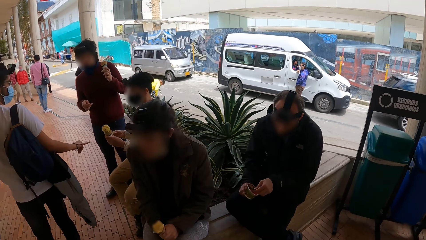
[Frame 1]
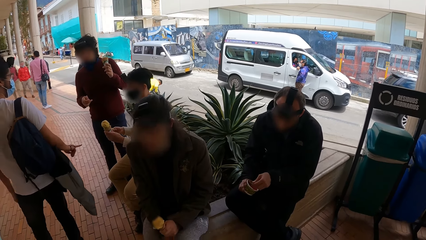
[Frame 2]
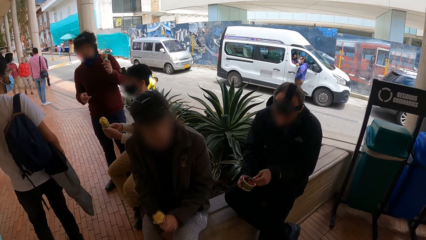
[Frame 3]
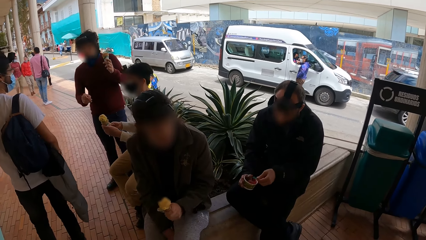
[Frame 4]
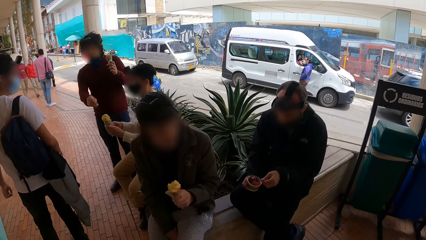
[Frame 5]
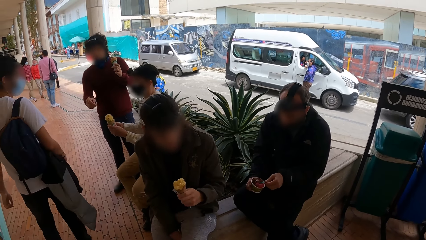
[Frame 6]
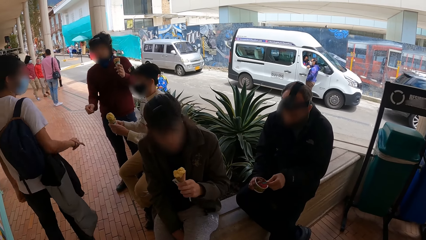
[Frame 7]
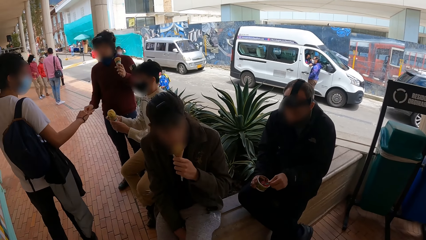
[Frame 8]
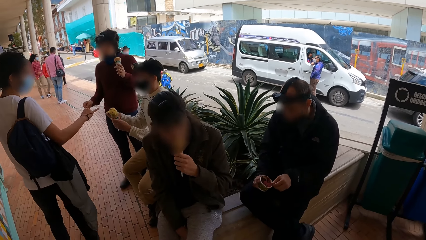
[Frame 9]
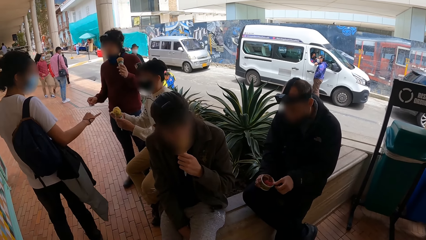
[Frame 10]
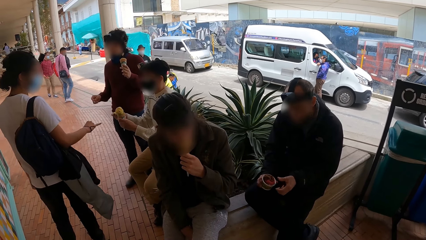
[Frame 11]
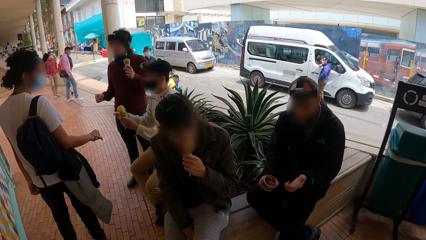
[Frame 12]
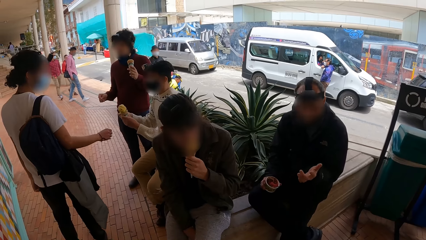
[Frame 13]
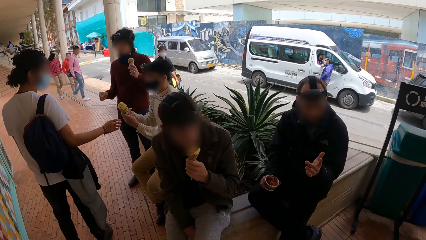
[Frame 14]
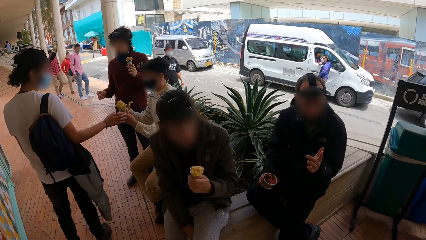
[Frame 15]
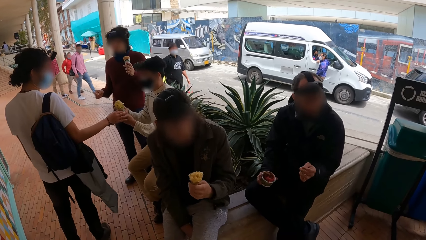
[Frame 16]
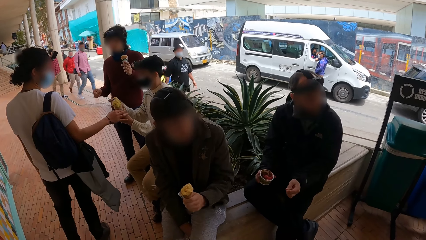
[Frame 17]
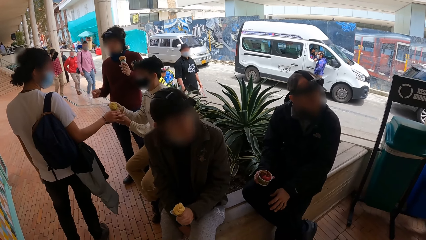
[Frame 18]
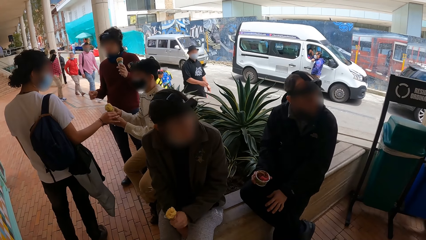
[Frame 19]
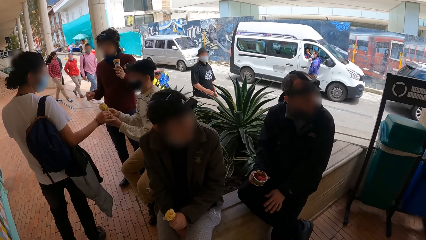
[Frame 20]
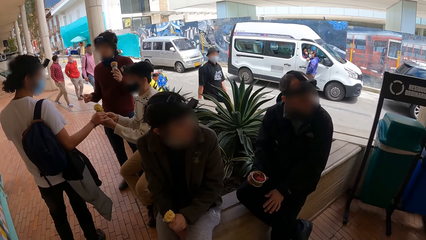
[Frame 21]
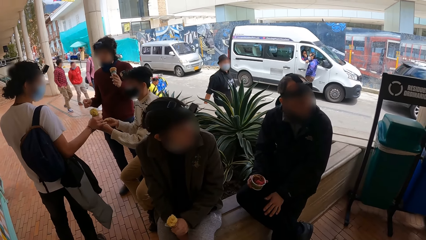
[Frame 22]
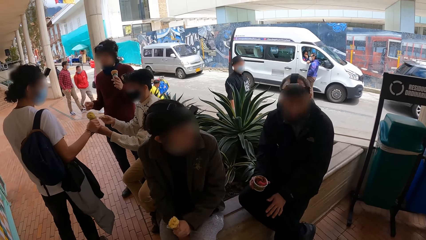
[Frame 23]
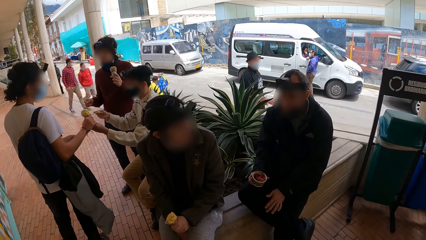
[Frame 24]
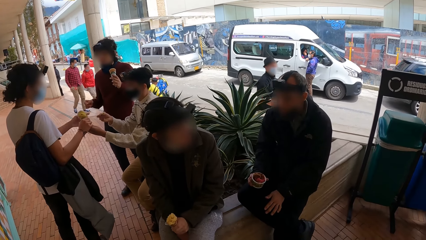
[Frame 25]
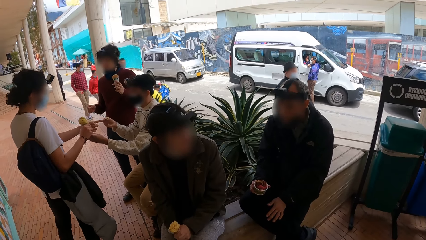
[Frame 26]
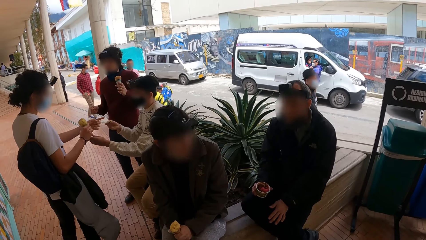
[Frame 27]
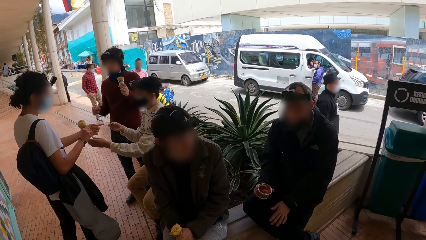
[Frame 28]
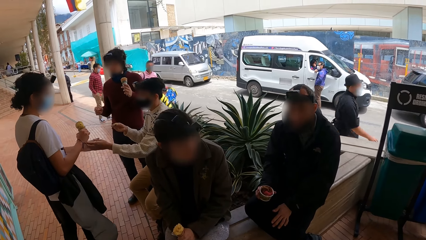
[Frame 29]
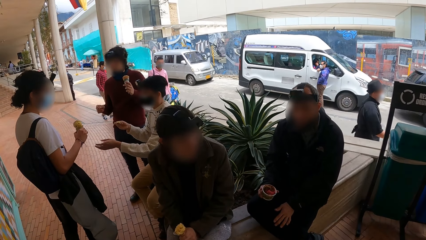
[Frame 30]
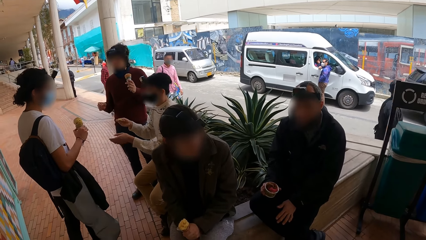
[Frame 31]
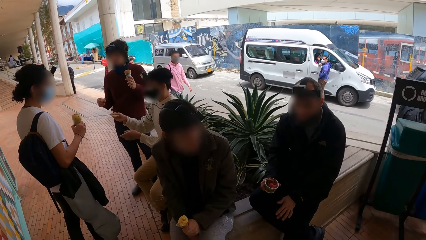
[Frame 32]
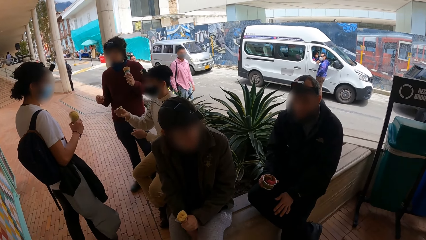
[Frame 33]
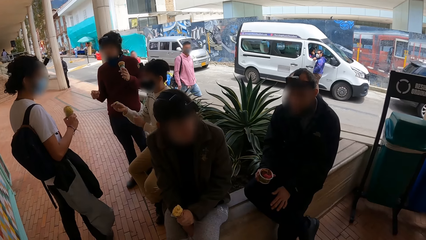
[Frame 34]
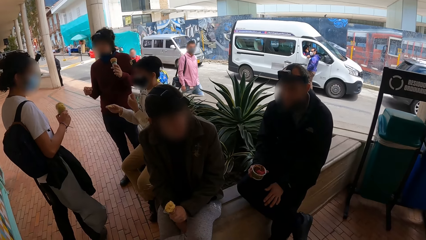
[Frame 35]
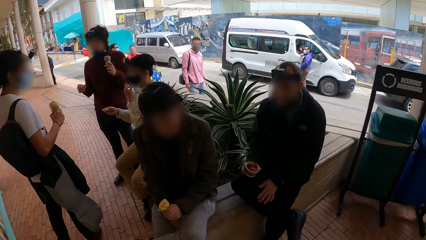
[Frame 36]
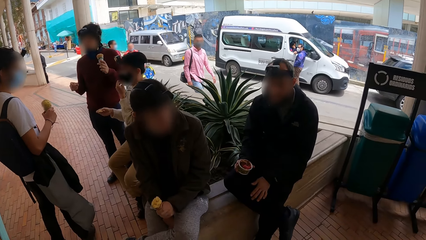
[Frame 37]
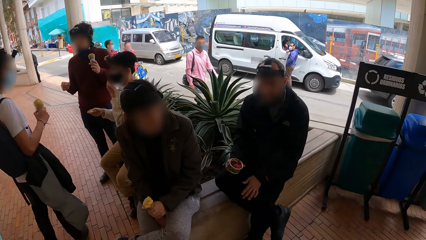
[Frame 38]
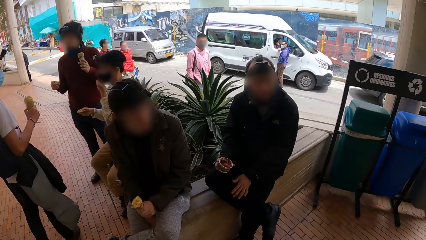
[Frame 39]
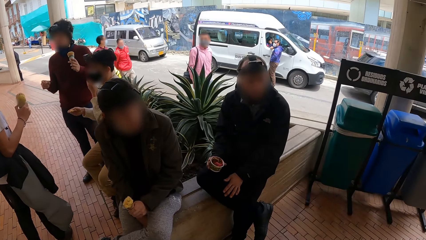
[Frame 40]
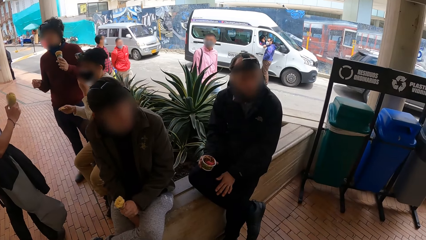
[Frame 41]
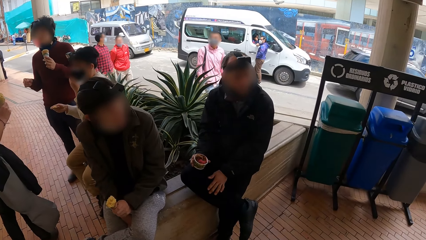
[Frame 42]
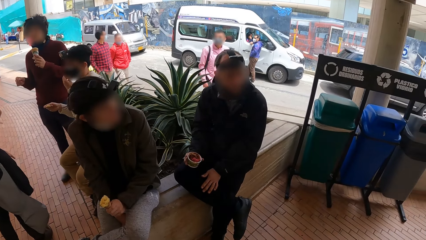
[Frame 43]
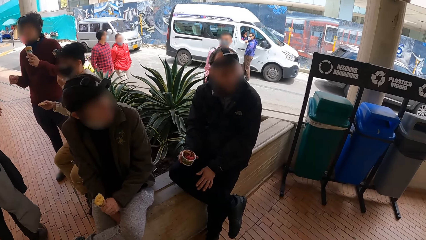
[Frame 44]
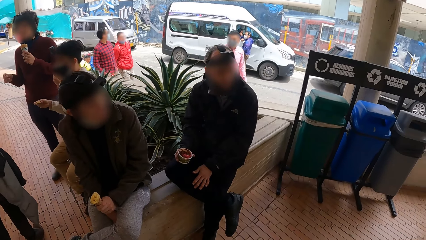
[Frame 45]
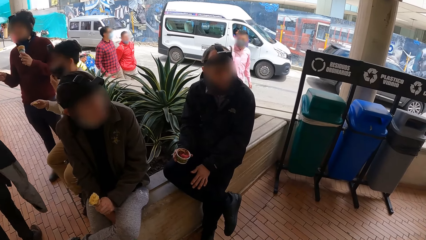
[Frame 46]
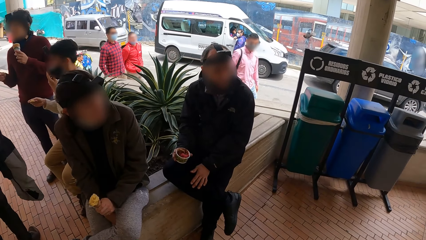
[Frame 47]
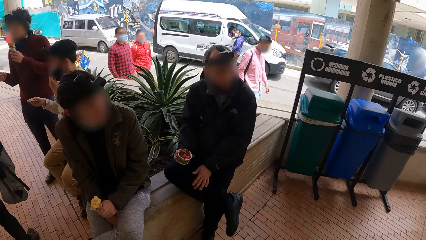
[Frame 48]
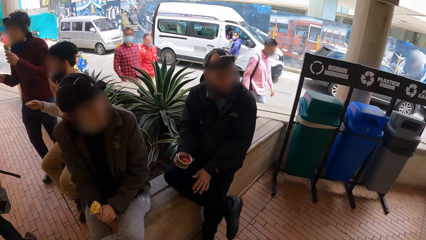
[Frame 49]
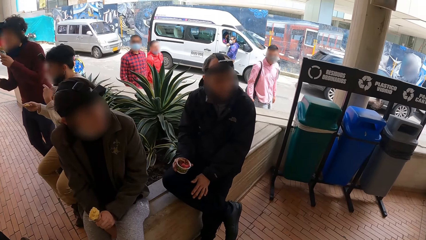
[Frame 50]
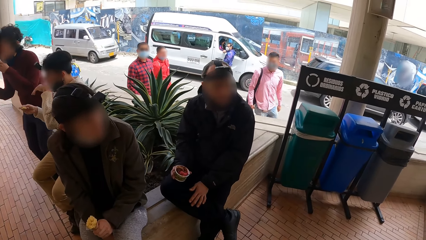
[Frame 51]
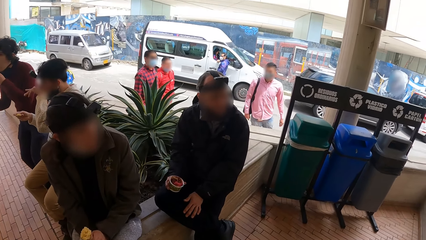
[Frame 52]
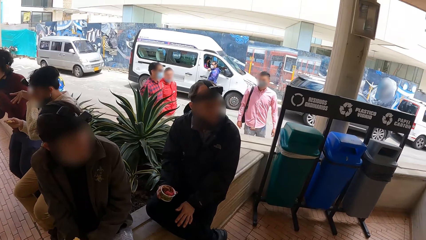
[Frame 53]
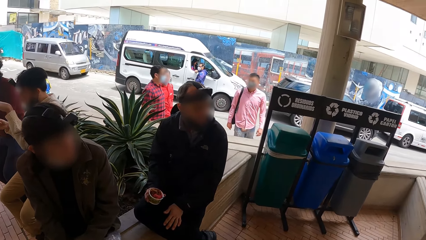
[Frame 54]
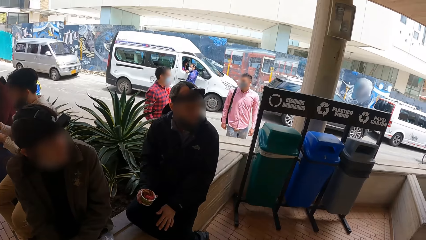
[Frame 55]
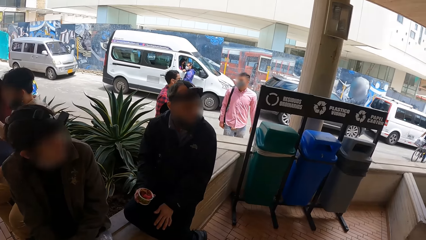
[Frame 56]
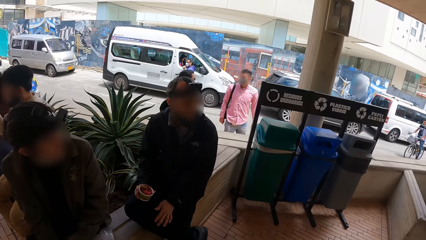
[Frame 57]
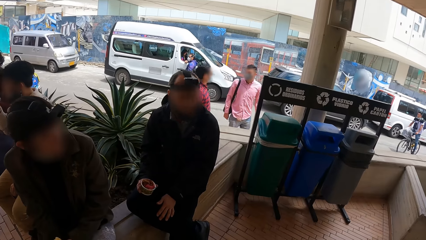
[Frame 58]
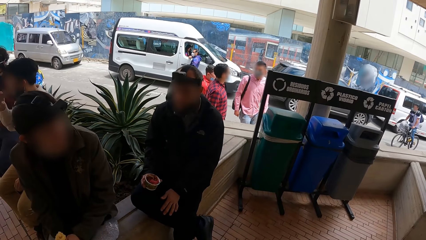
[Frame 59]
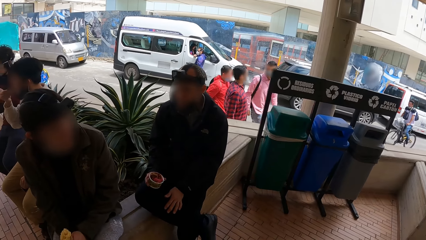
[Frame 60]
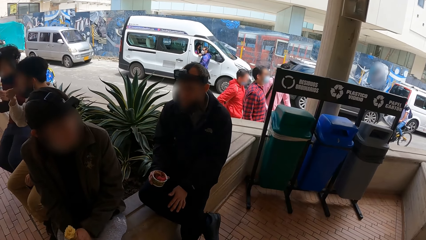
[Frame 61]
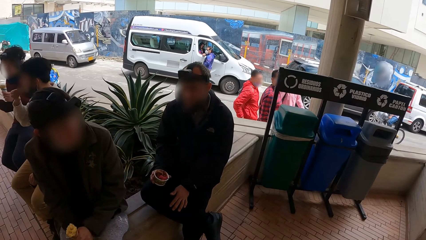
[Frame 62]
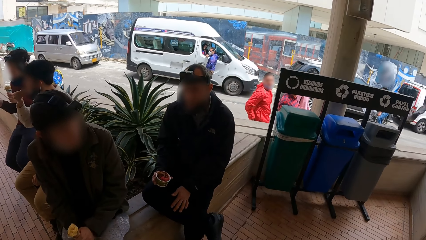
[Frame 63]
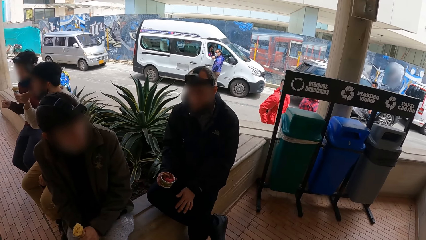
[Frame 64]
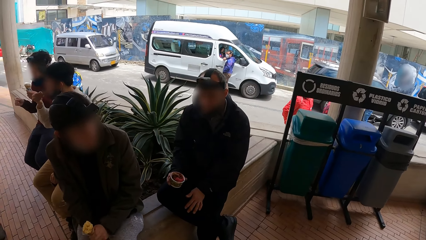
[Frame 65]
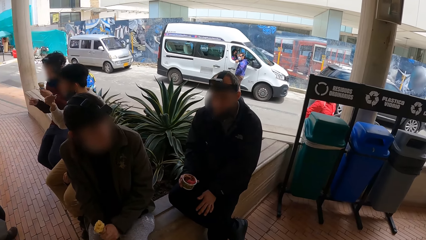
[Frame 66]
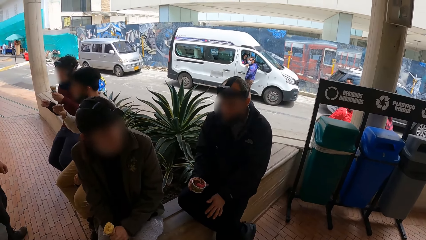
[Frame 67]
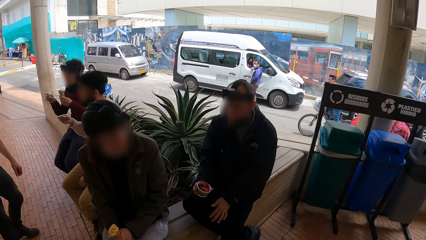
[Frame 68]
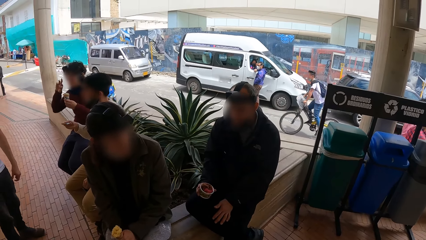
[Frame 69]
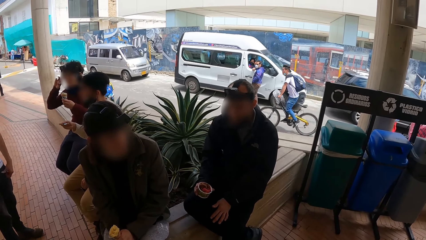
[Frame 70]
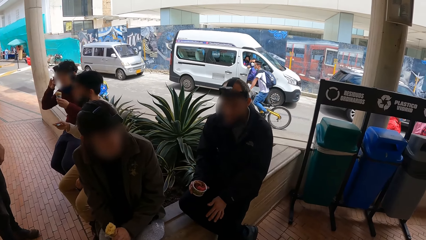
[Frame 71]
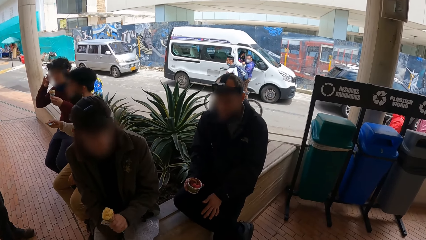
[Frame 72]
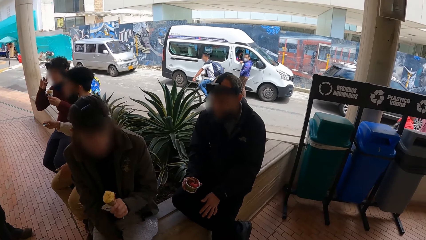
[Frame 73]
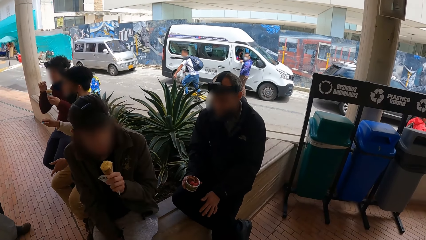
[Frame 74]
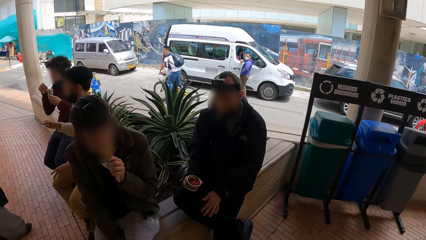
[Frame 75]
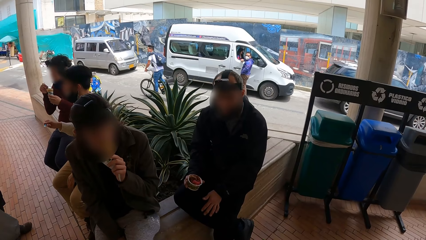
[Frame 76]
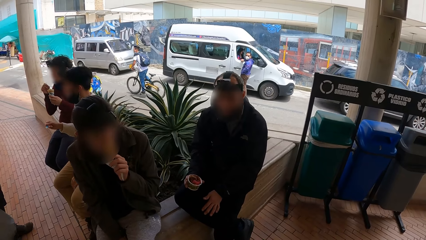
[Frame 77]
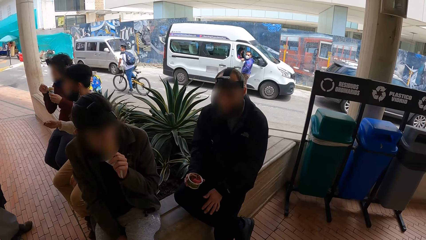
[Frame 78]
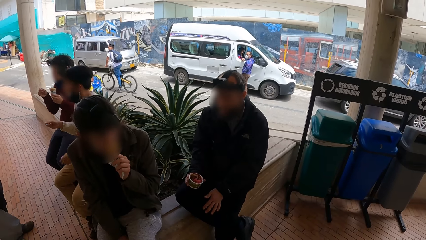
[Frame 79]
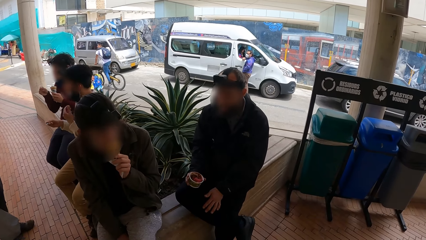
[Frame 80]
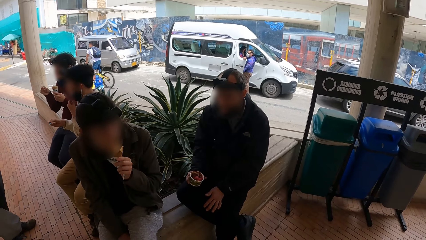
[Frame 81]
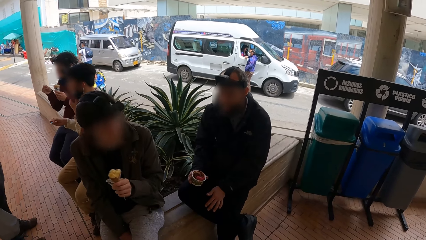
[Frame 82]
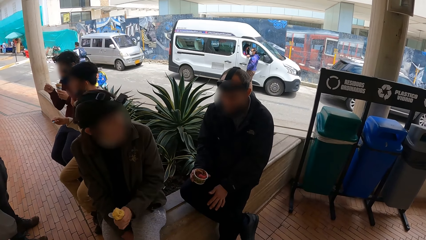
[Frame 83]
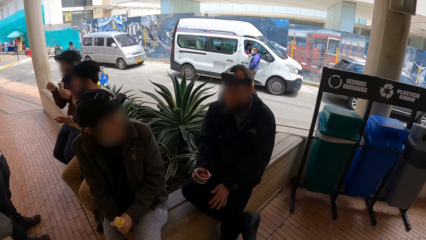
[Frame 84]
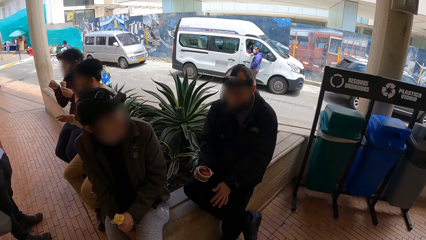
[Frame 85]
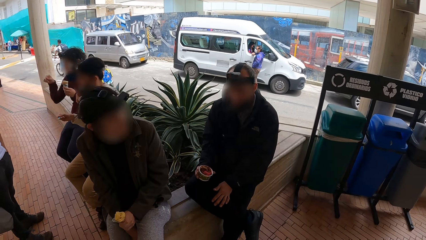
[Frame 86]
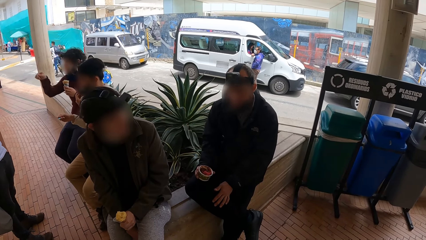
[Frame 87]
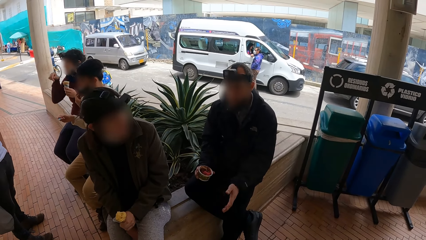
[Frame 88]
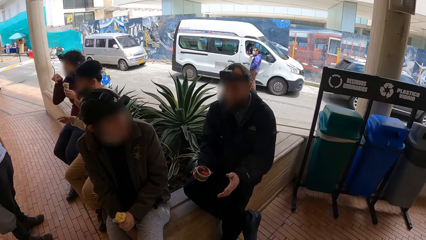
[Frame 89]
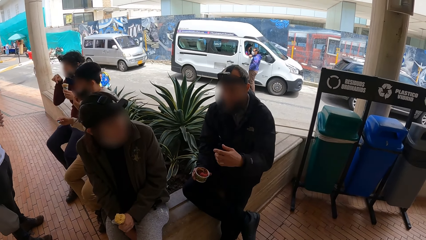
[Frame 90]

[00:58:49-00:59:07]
A man places the spoon in his left hand on the cup. He places his left hand on his leg.
